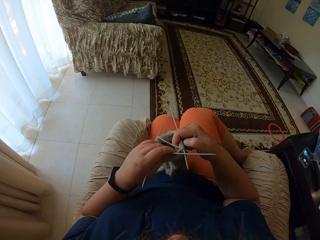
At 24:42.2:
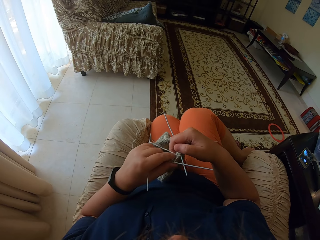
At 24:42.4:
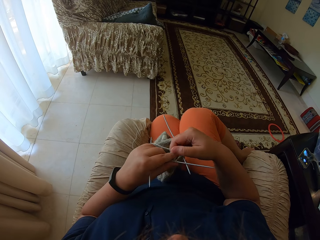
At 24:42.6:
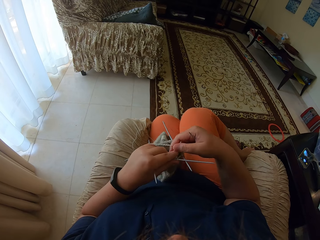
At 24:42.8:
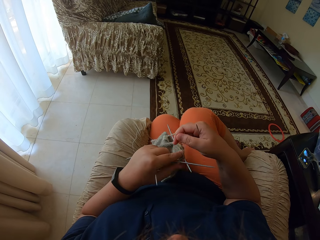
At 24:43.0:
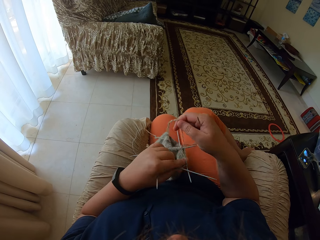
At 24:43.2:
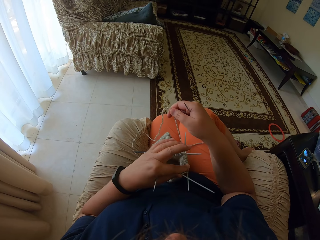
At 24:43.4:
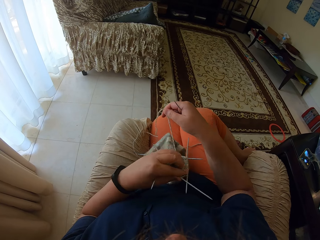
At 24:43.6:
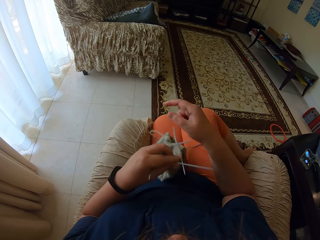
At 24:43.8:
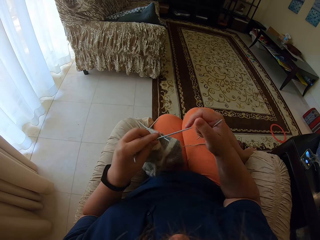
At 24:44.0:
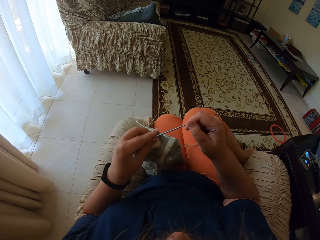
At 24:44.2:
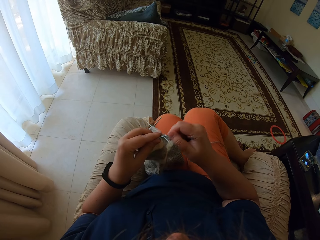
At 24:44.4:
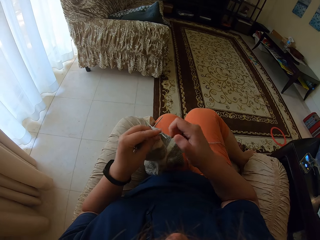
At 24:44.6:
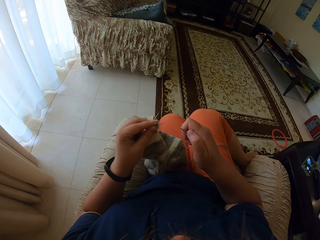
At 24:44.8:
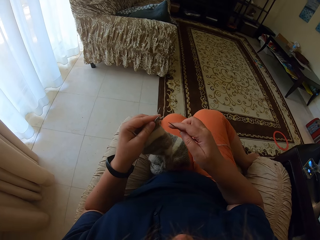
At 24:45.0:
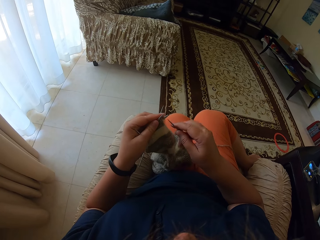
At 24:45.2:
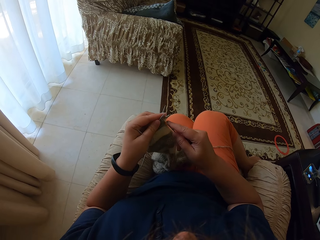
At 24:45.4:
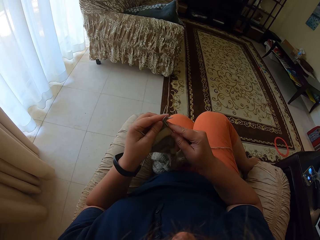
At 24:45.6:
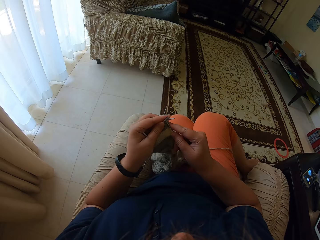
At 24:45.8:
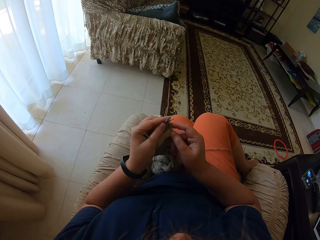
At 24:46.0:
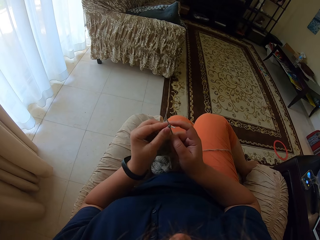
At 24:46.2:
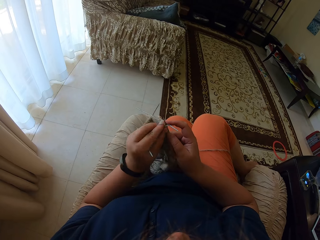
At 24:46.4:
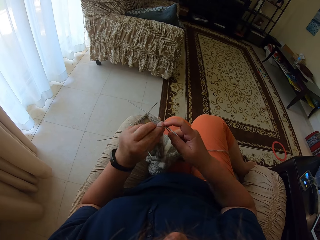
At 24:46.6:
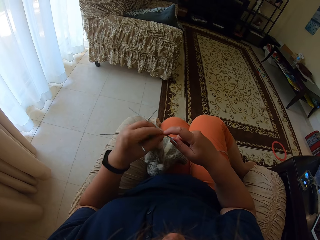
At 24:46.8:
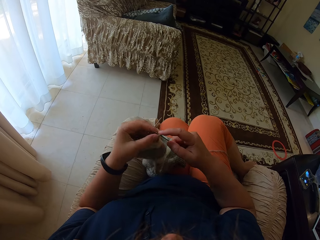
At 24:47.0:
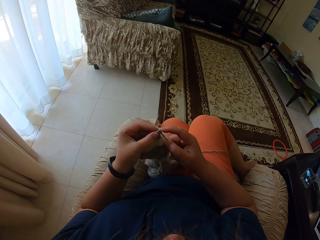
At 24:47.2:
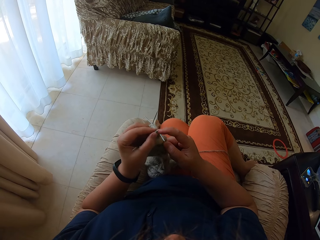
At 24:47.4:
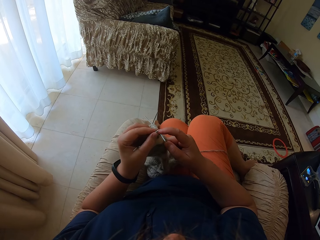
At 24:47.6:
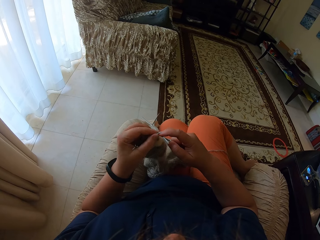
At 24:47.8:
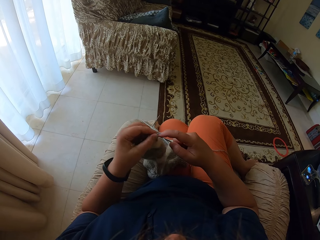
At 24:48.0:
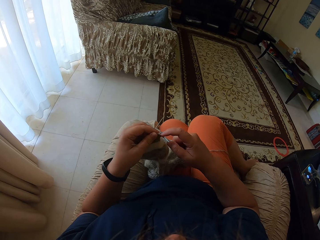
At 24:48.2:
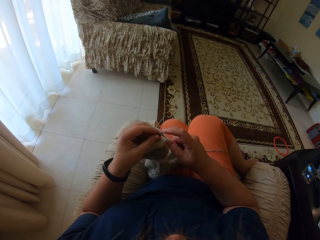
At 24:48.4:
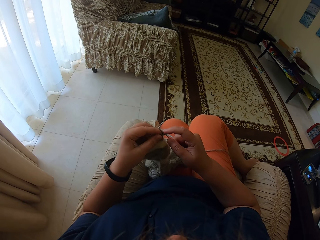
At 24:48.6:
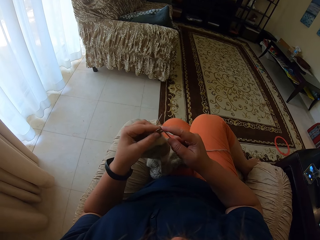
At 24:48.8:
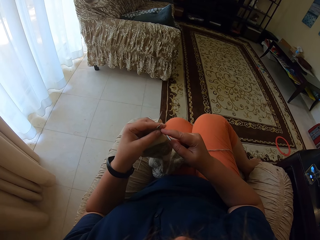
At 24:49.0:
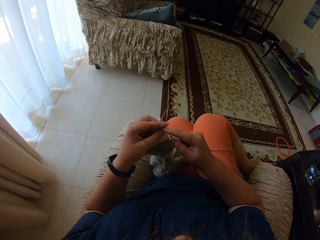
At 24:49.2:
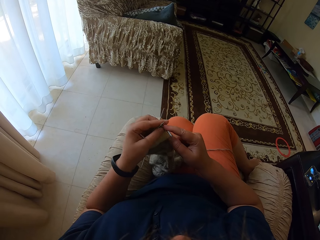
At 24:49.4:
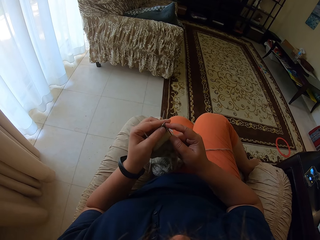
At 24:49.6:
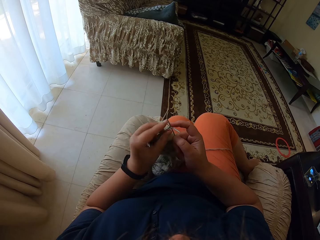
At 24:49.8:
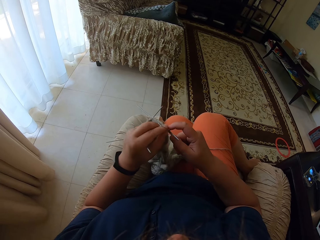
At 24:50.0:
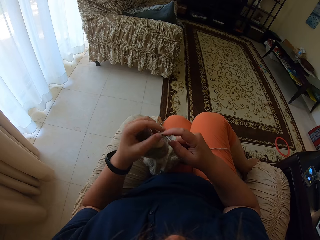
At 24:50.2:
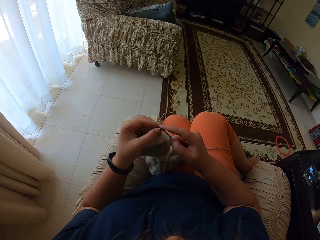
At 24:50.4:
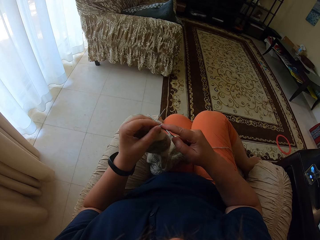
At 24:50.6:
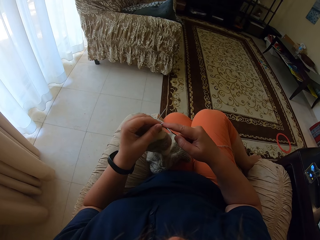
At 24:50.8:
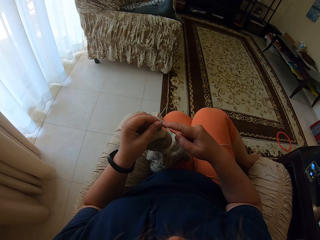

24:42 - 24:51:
The camera wearer straightens the yarn. They knit the fabric with straight needles.

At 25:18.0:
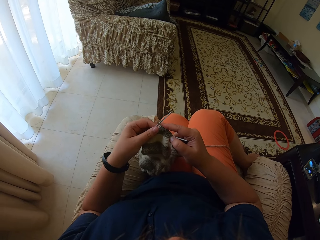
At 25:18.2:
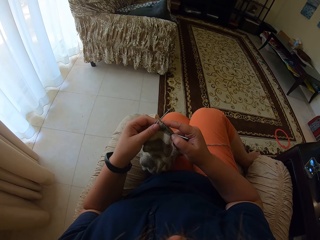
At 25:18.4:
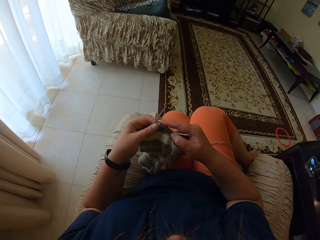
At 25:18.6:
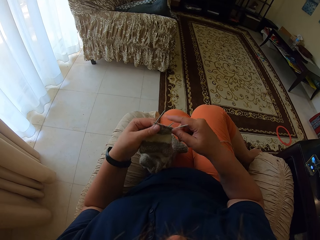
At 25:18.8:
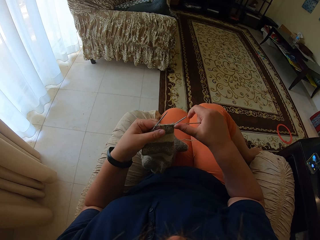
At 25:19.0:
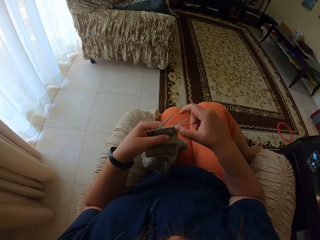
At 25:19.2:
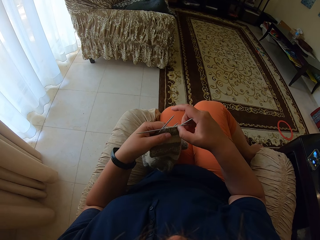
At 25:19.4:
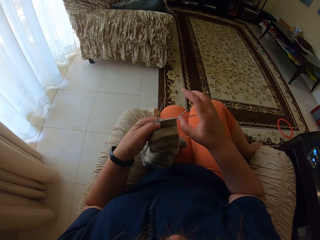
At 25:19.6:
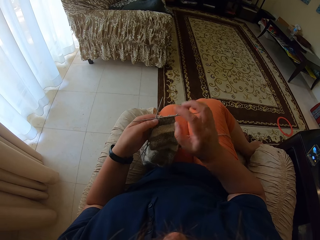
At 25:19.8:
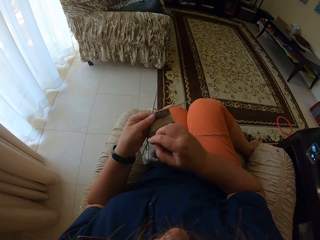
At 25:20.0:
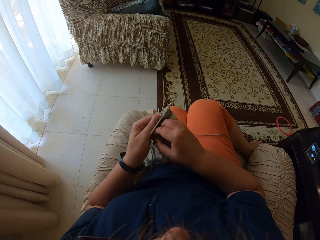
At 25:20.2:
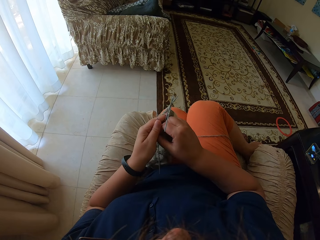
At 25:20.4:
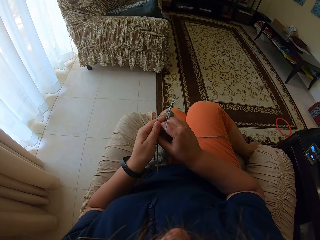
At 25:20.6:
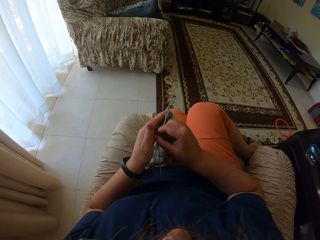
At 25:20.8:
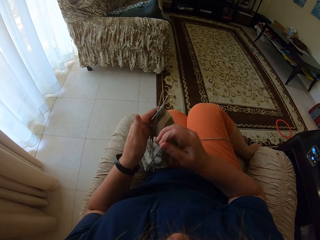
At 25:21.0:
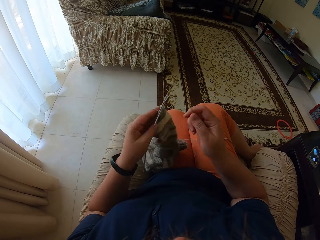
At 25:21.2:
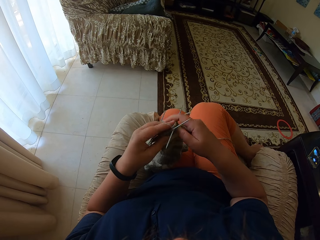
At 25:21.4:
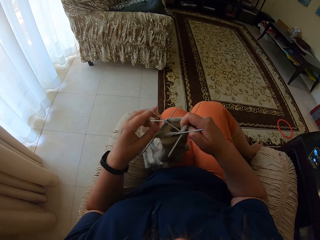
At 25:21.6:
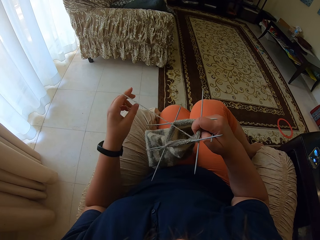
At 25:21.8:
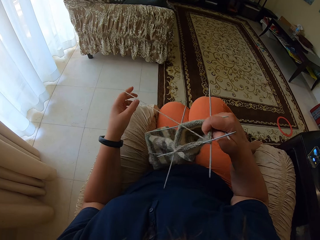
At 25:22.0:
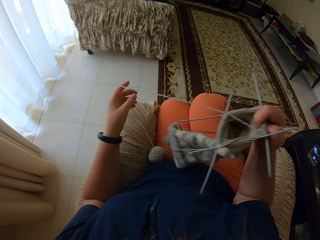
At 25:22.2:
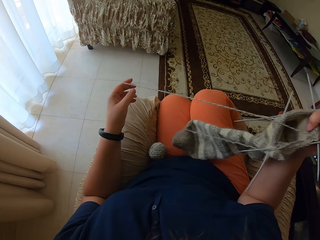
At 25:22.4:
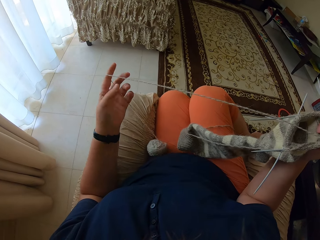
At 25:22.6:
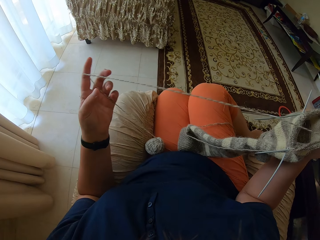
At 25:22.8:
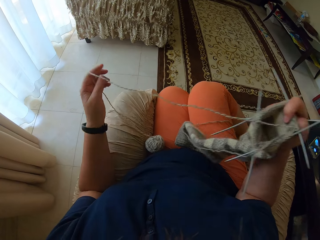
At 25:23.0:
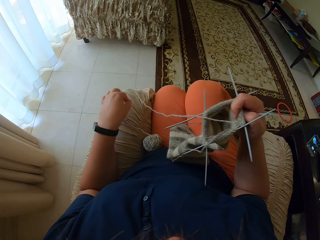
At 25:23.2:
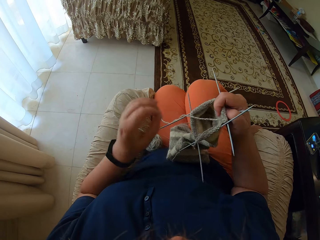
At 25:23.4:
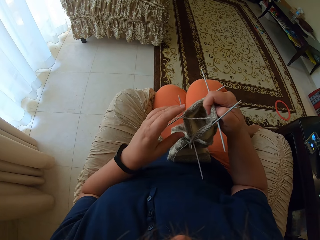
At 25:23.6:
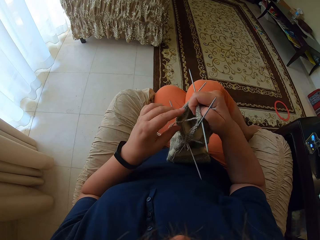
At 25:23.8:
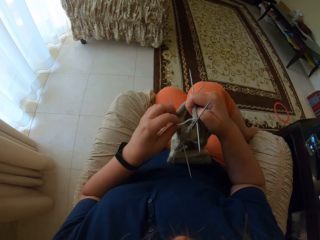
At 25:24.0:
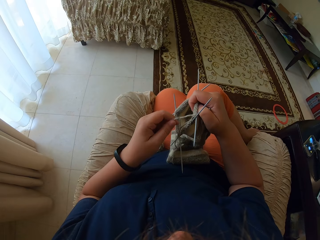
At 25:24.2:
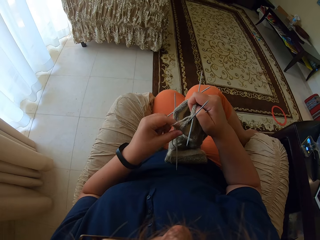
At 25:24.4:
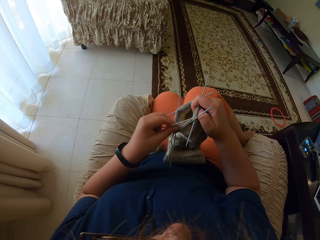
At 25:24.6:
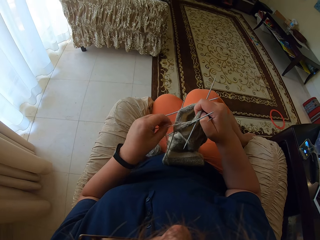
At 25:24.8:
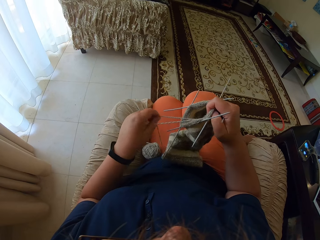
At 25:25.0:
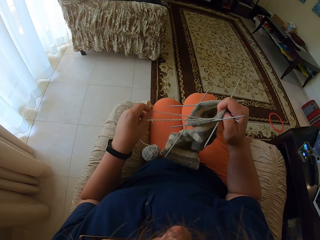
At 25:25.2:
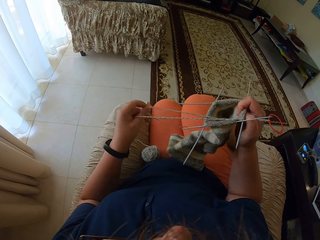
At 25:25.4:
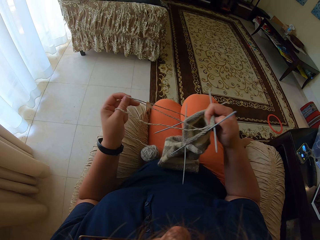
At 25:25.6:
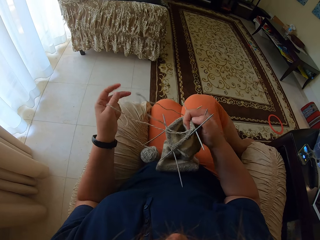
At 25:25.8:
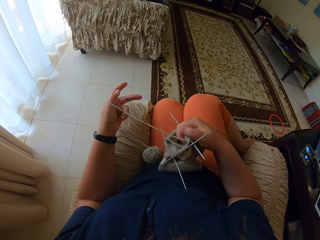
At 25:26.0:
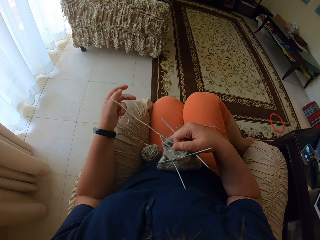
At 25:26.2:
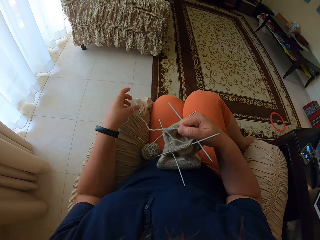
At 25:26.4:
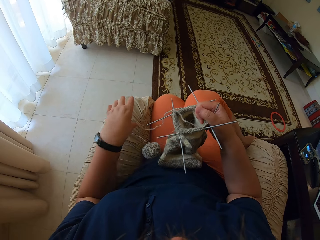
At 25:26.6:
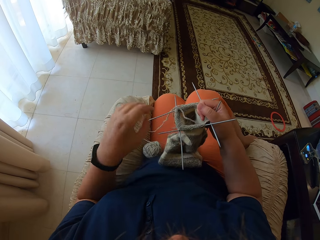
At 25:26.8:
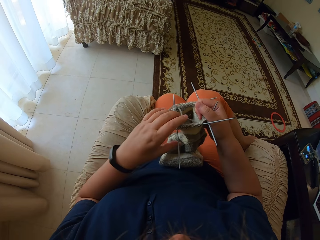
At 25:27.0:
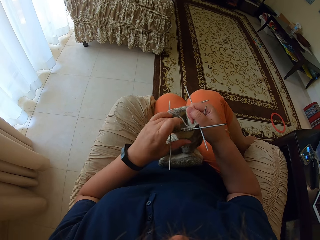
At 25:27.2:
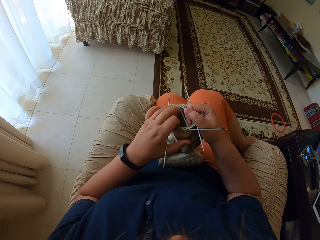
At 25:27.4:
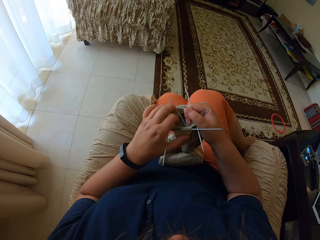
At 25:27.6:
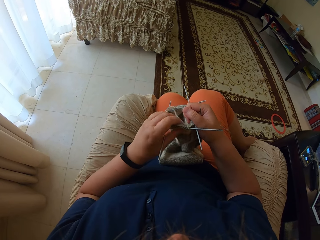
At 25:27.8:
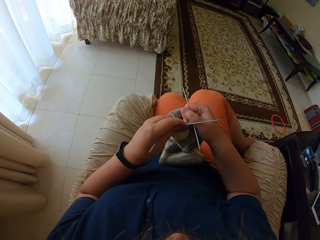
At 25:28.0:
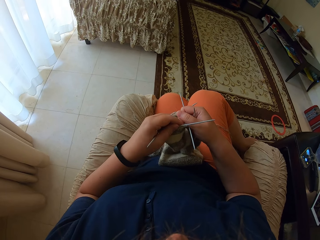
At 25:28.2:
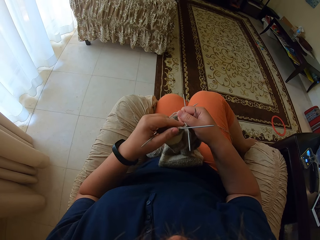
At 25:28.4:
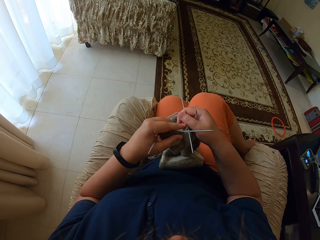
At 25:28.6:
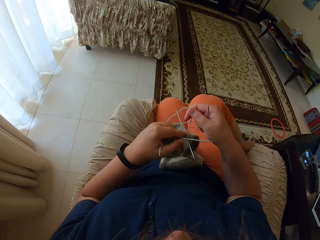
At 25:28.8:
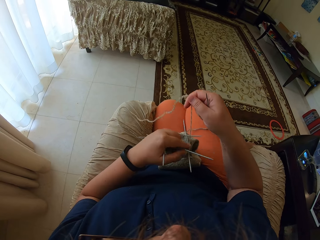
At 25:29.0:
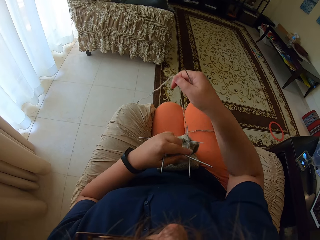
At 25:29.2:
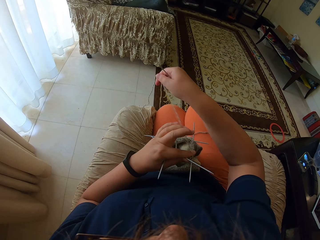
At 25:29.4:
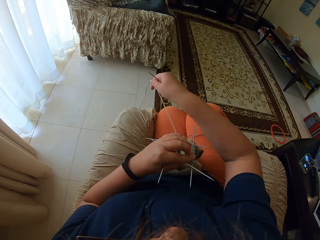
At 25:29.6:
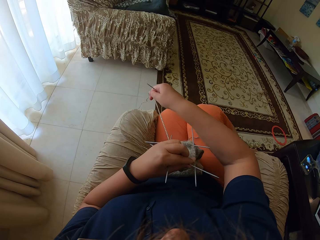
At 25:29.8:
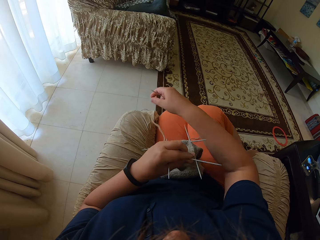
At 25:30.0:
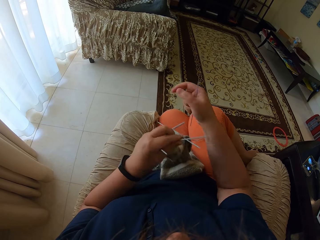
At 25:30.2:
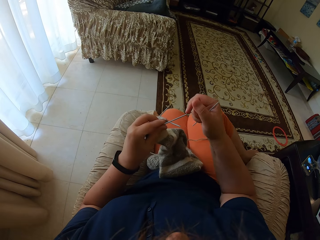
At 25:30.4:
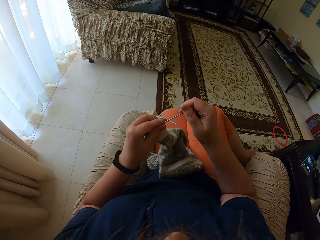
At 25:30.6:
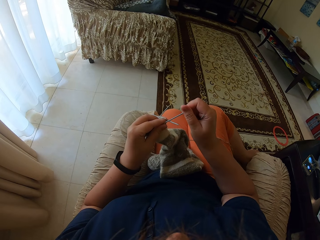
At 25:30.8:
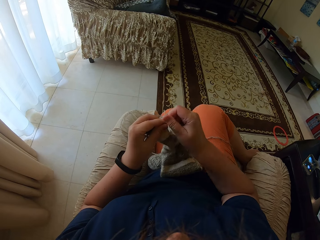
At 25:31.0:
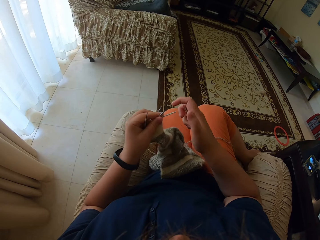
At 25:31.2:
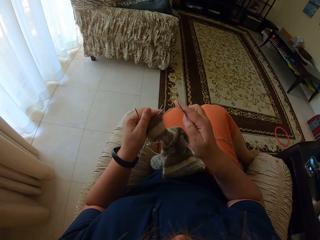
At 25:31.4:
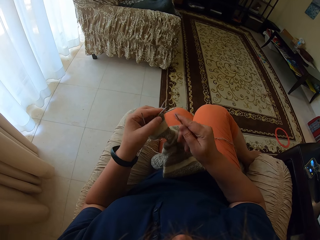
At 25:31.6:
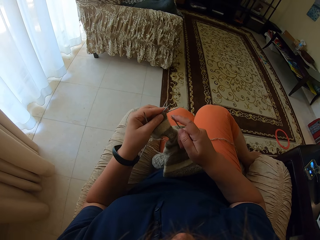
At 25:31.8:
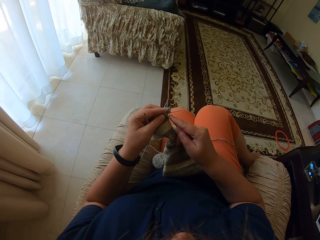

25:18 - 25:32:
The camera wearer takes a straight needle from the left hand. They unroll yarn from the hand. They straighten the thread. They lift the fabric. They straighten the yarn.
